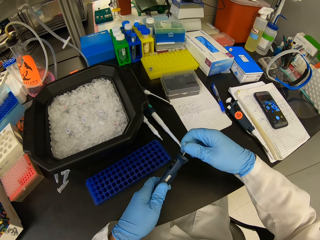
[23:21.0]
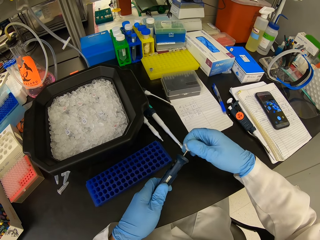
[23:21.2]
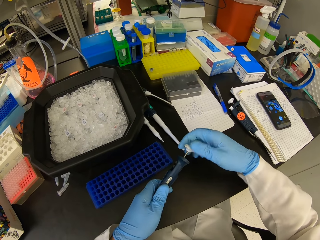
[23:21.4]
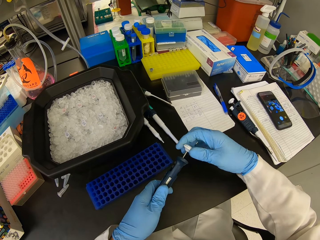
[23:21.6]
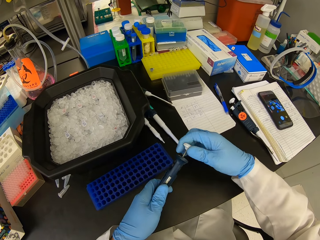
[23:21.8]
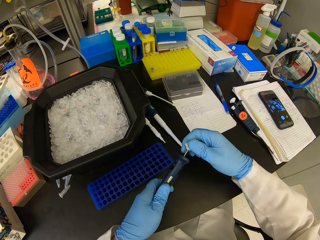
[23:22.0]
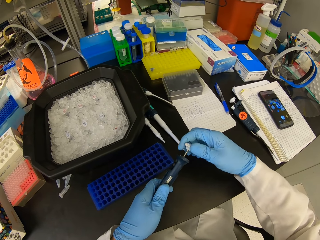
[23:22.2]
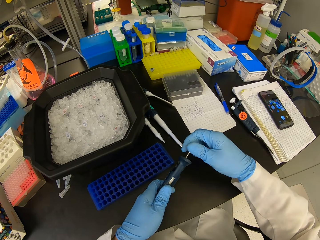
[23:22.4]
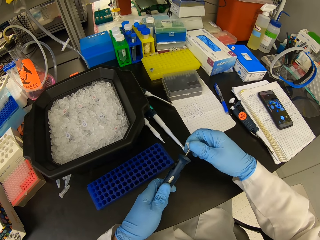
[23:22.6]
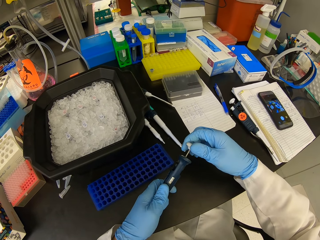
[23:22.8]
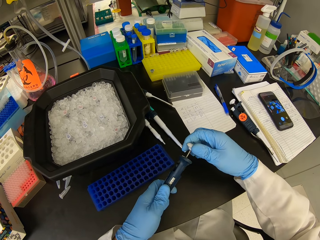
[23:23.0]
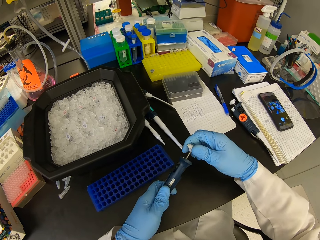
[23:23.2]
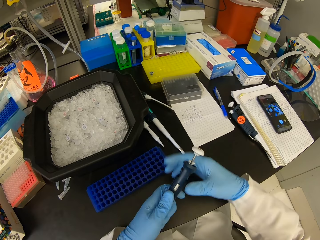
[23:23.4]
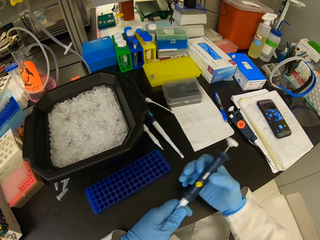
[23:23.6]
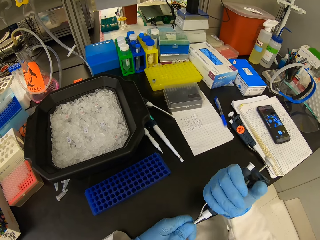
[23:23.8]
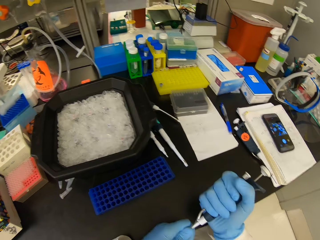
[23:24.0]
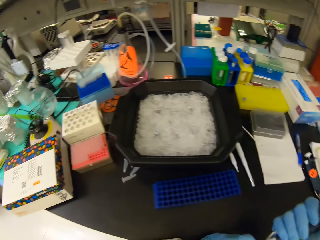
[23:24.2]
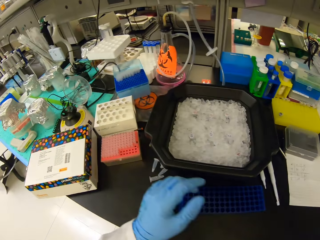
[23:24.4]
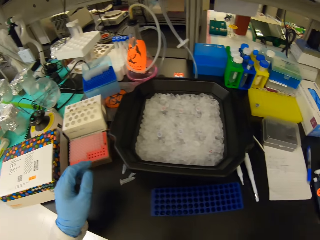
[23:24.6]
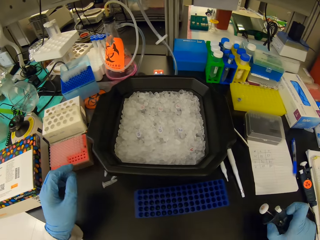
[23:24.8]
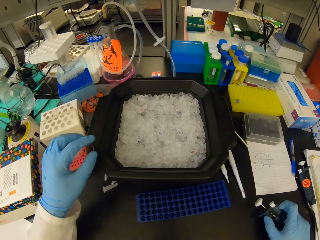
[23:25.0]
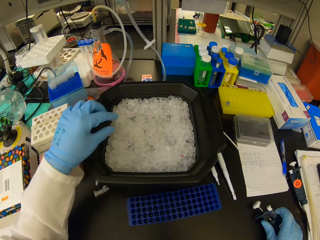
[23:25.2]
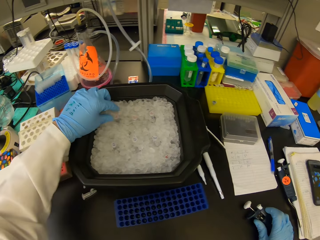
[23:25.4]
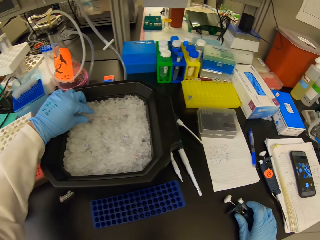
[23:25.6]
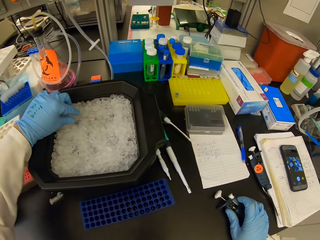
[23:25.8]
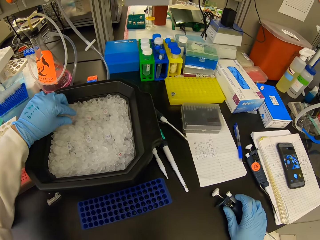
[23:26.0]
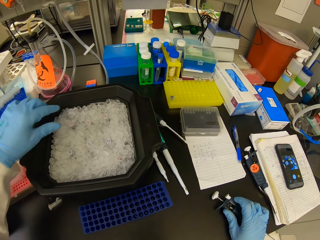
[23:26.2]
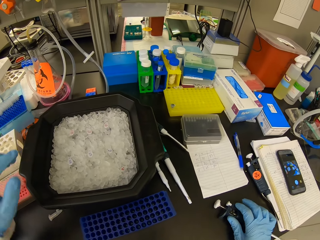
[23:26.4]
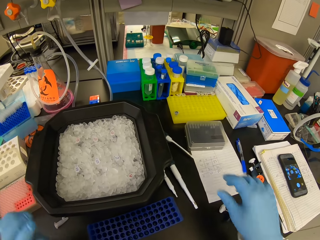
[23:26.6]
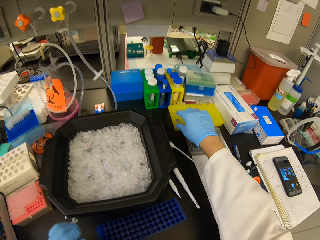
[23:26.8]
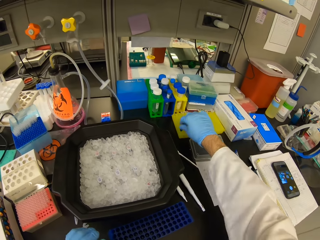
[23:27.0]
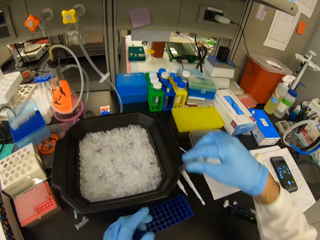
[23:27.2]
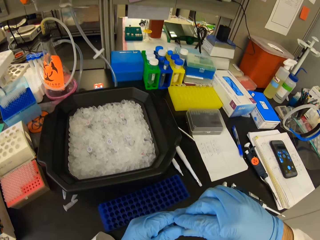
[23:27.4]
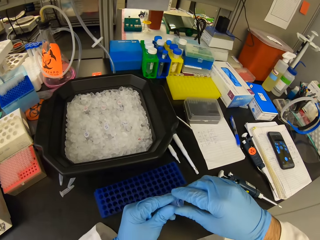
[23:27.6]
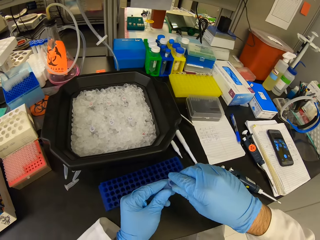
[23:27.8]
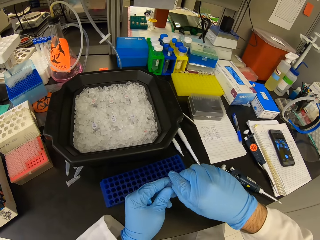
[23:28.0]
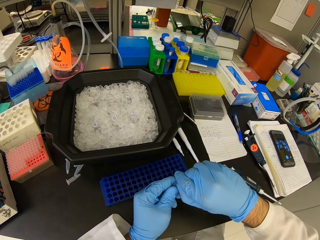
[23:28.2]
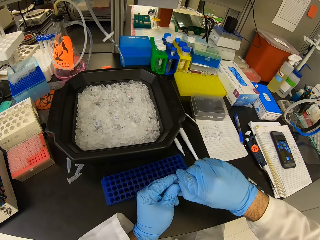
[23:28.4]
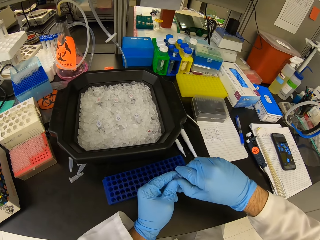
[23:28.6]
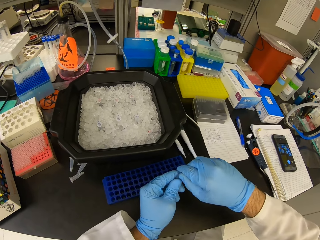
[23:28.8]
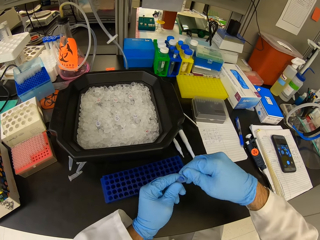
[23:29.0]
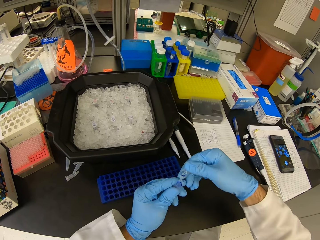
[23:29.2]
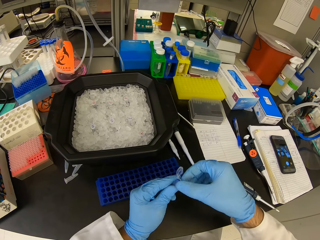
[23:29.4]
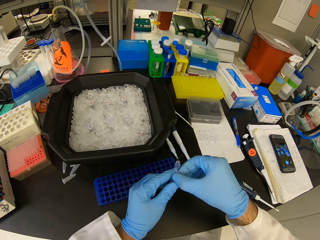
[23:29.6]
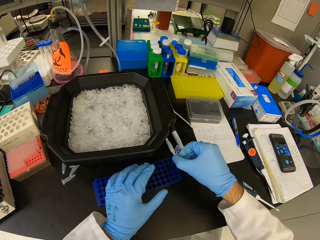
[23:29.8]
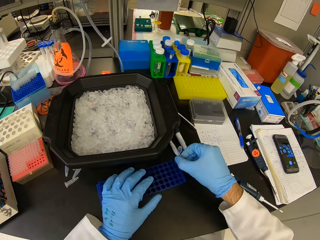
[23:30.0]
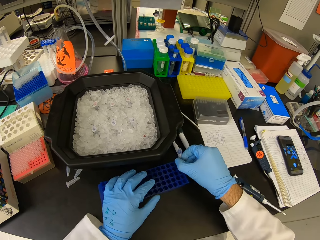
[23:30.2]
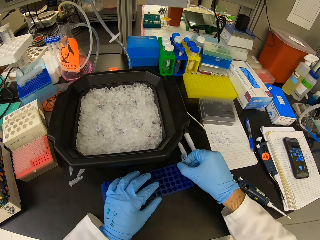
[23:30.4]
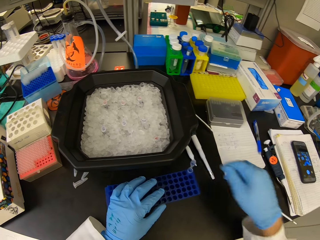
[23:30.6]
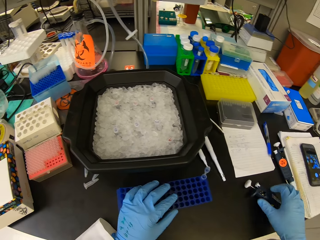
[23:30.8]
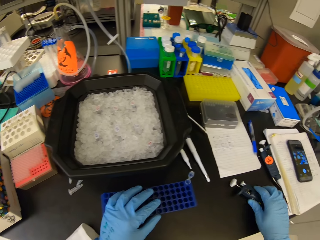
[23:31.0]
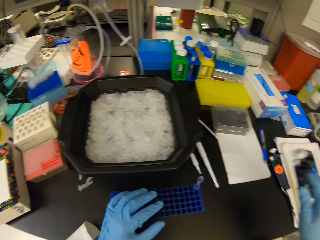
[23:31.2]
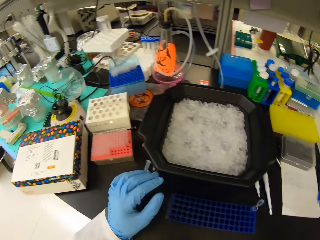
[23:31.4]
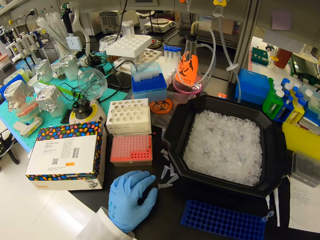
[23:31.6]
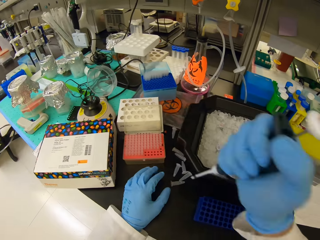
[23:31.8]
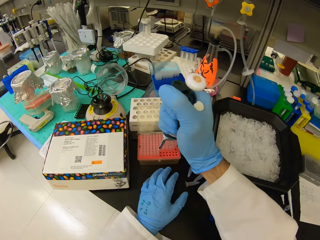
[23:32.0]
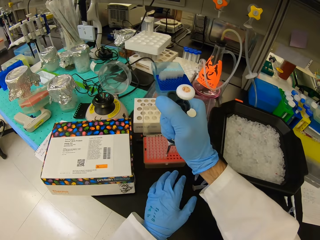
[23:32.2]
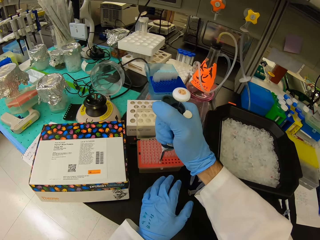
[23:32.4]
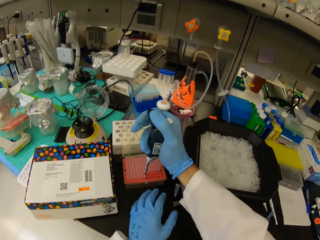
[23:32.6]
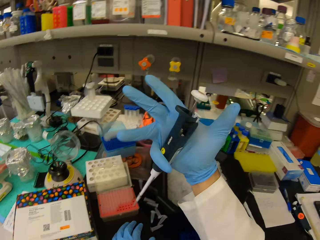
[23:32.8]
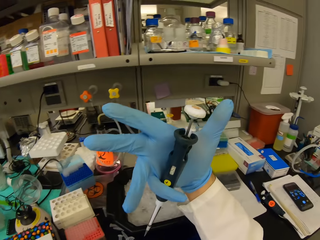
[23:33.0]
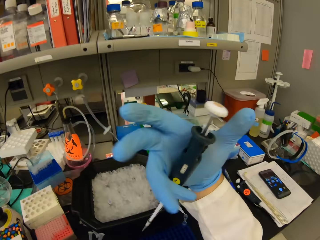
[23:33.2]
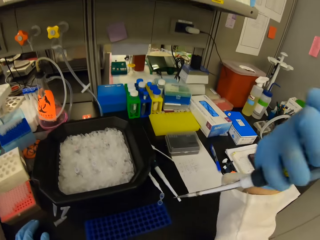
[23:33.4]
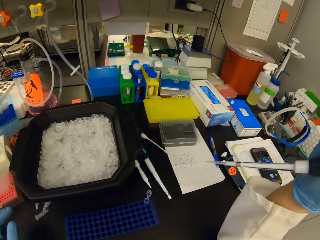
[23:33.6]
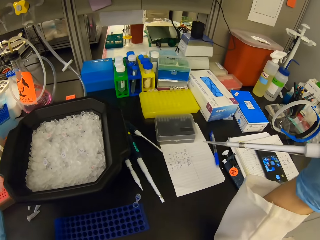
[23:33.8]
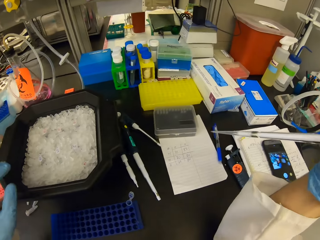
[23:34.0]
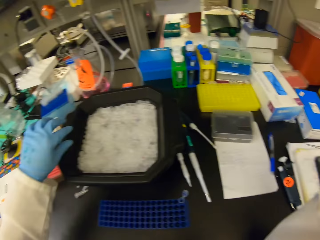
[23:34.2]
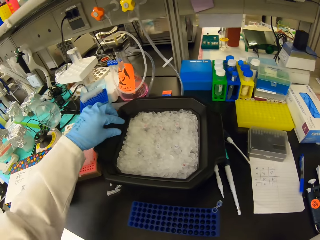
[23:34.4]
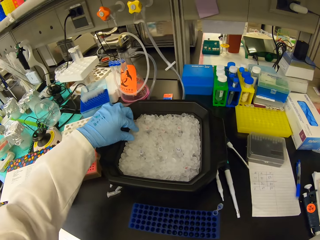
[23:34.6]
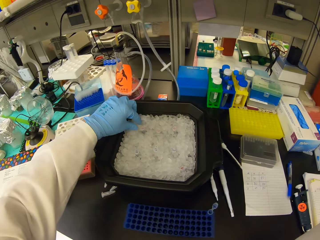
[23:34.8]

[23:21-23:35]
The camera wearer untightens the syringe. They grab a test tube in a black plastic trough. They place their left hand in the black plastic bowl. They pick a test tube or eppendorf tube from a yellow test tube rack. They open a lid of the test tube. They put the test tube in a blue test tube rack. They pick the syringe on the table. They suckle chemical with the syringe from a test tube on an orange test tube rack. They insert the syringe in the well plate. They check the syringe.

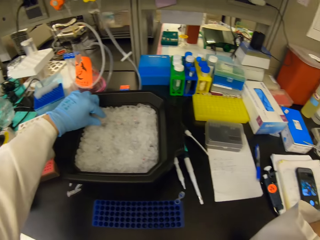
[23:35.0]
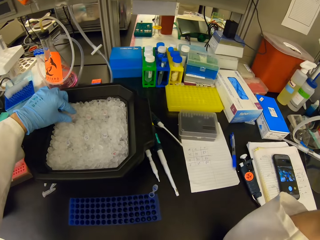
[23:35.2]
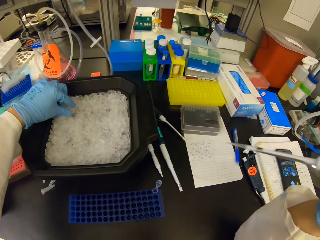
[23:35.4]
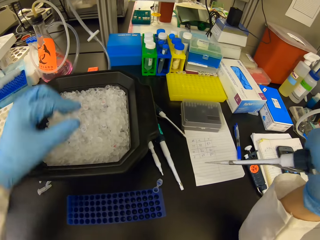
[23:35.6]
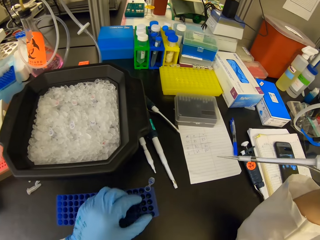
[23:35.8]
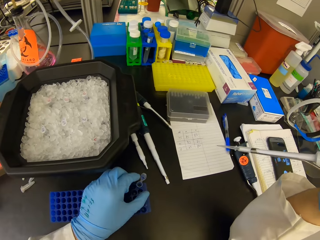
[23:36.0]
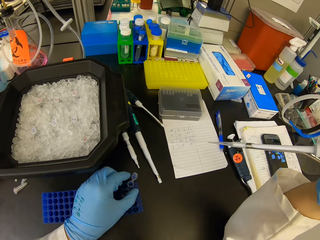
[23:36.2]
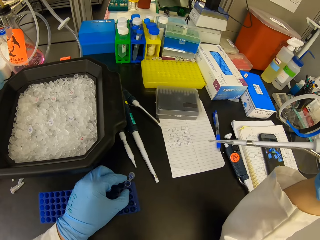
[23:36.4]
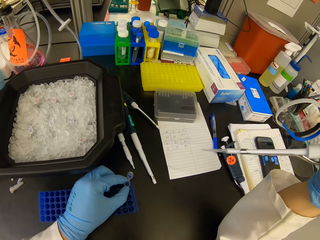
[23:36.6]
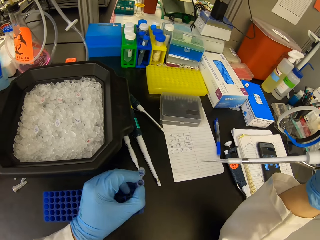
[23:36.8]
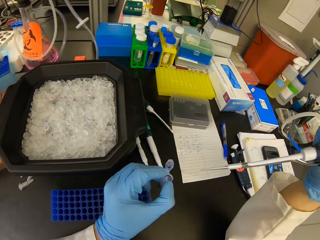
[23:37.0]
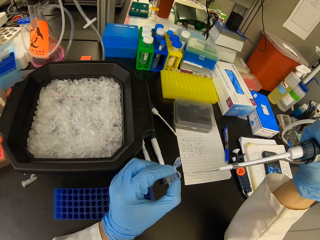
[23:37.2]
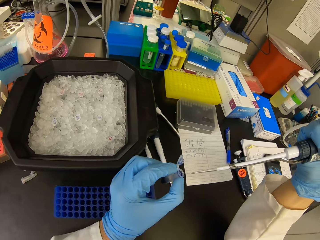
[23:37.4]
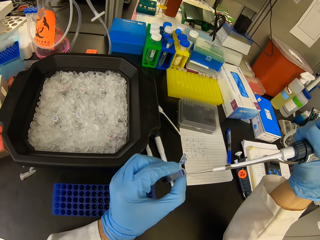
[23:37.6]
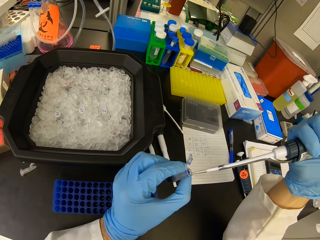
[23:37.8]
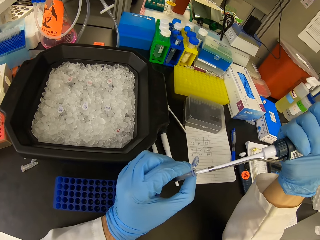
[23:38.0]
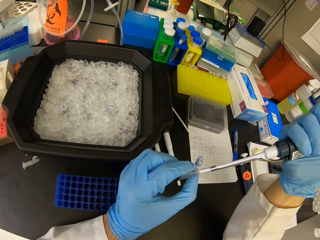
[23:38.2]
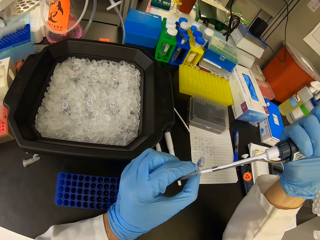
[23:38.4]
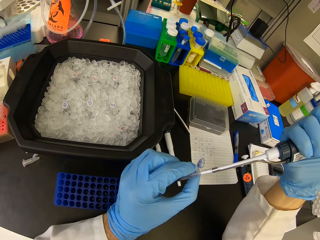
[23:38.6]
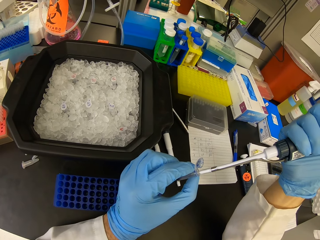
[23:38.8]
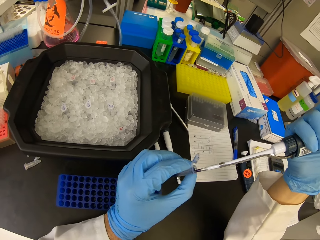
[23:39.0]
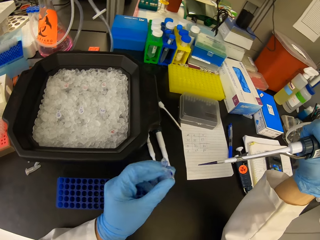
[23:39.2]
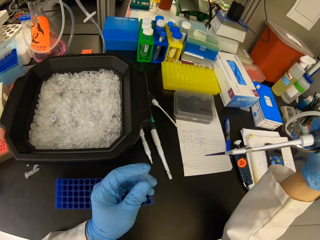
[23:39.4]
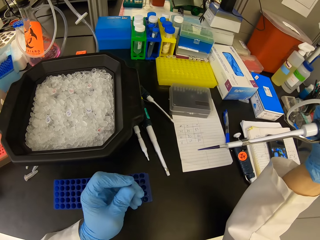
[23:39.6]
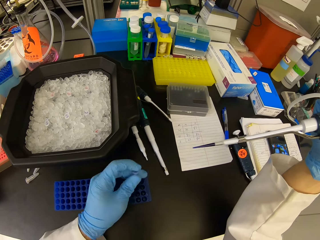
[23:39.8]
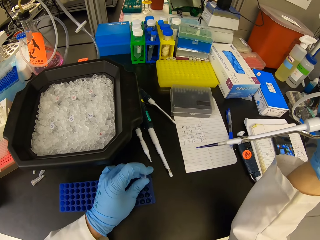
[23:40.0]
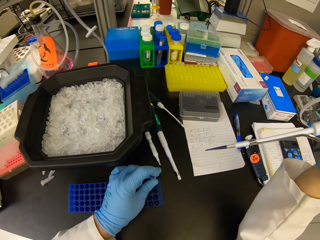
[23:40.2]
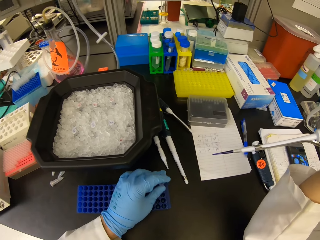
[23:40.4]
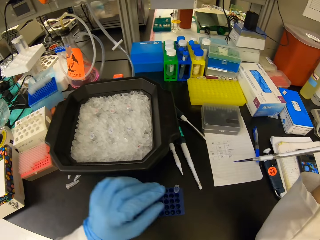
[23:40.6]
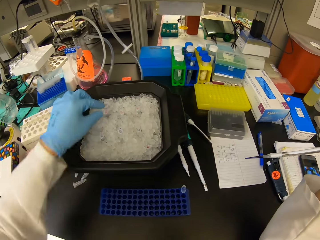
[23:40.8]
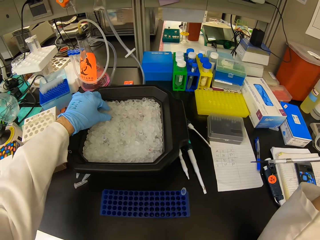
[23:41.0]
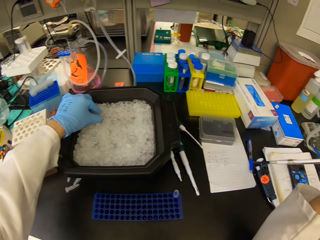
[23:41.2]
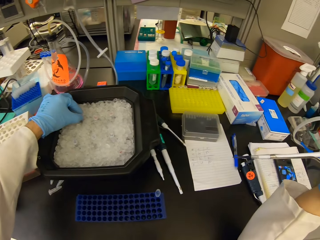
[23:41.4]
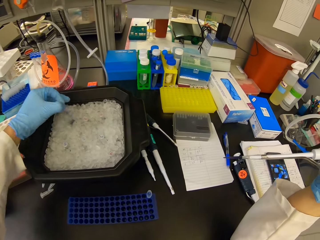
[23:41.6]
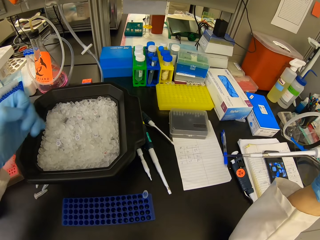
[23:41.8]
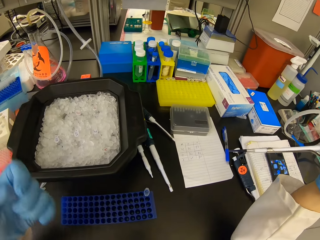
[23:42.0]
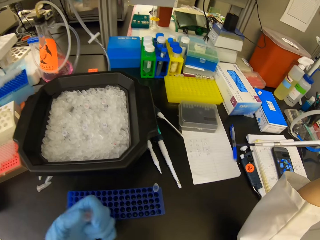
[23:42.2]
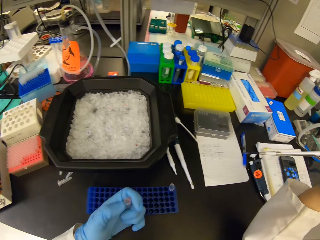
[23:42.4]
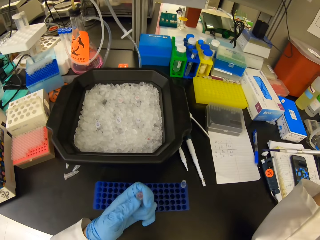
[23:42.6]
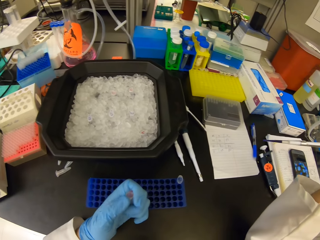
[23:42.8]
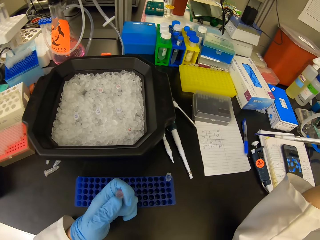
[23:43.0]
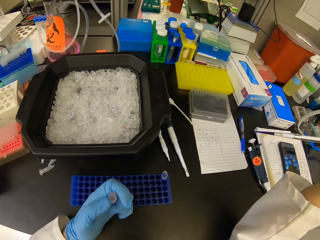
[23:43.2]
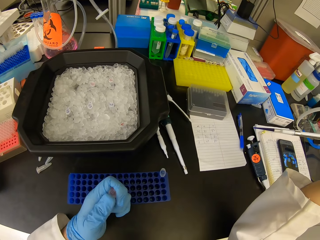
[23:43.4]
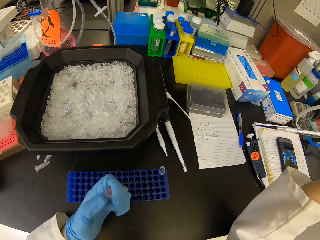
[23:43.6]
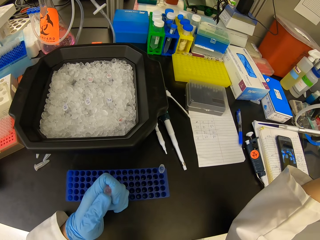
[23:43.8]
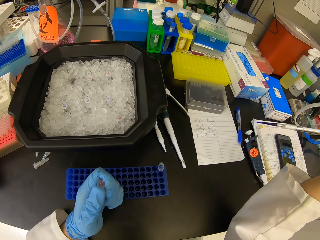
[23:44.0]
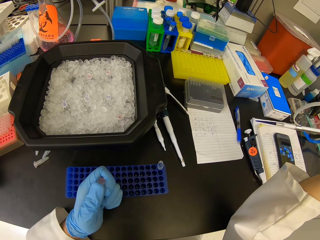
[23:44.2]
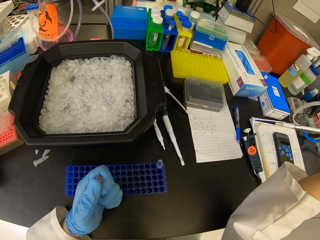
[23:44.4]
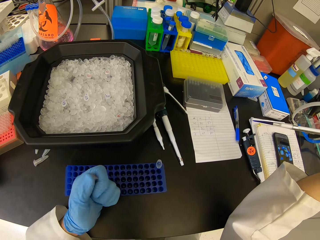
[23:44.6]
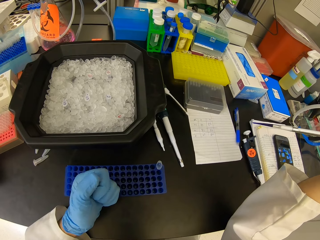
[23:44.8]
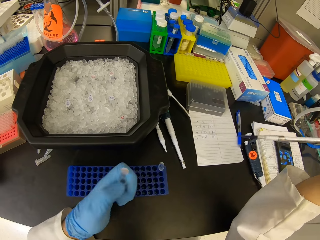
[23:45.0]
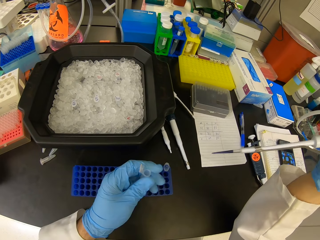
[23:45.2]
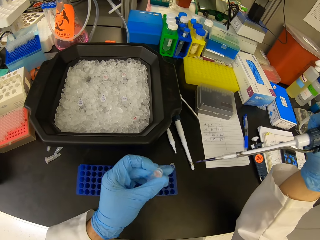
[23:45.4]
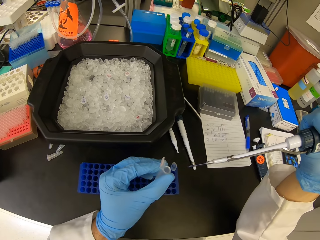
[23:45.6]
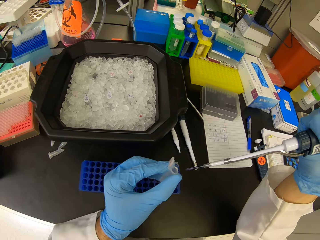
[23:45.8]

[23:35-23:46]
The camera wearer places their left hand in the black plastic bowl. They grab a test tube in a black plastic trough. They pick a test tube or eppendorf tube from a blue test tube rack. They insert the syringe in the eppendorf tube. They suckle chemical with the syringe from the test tube. They close the lid of the test tube. They put the test tube on the blue test tube rack. They pick a test tube in the black plastic trough. They open the lid of the test tube.
